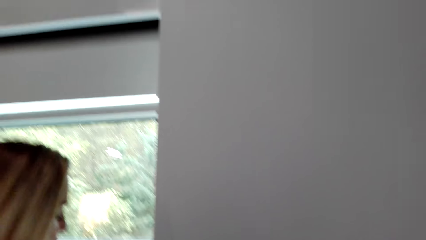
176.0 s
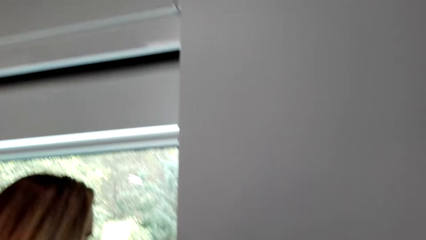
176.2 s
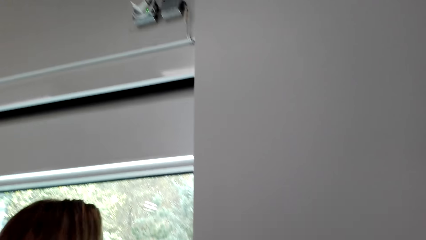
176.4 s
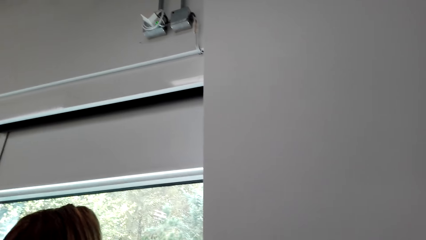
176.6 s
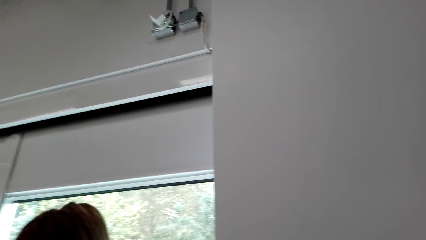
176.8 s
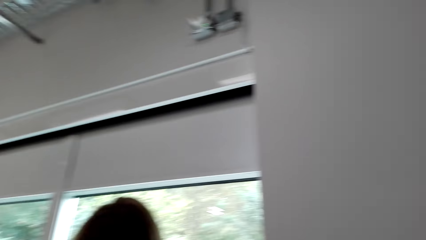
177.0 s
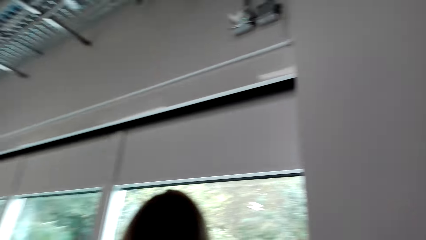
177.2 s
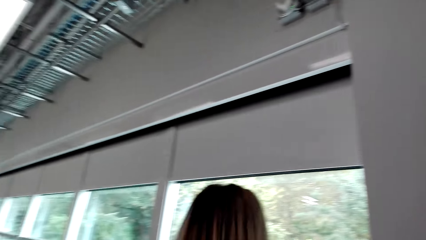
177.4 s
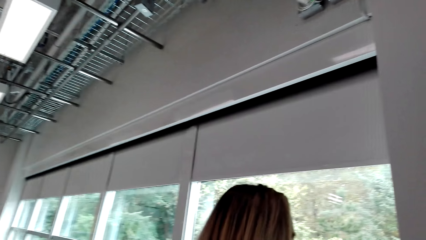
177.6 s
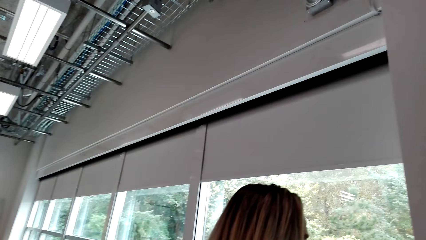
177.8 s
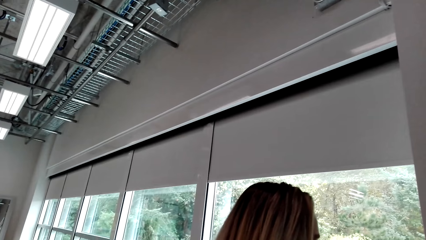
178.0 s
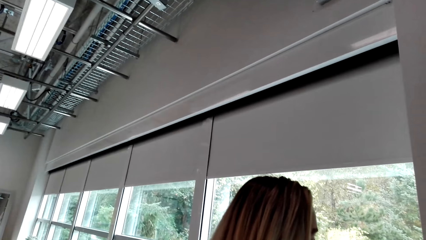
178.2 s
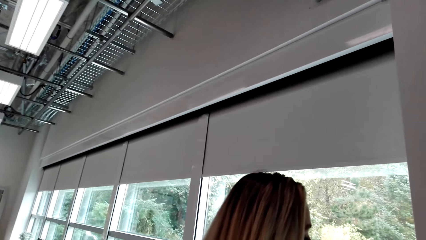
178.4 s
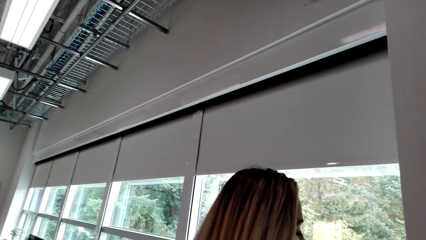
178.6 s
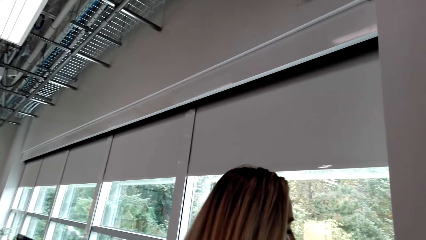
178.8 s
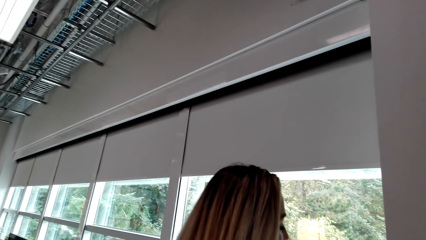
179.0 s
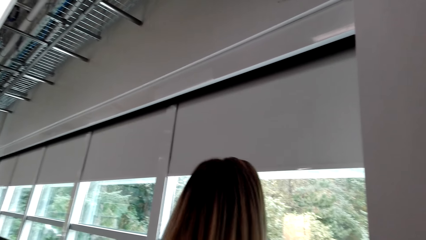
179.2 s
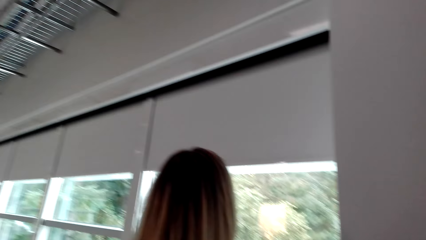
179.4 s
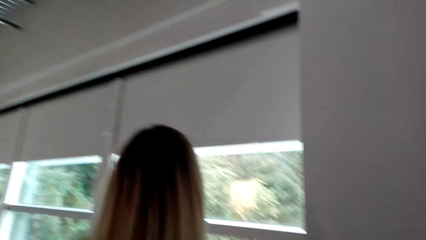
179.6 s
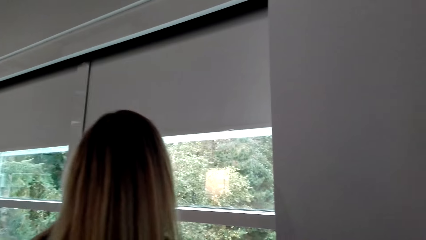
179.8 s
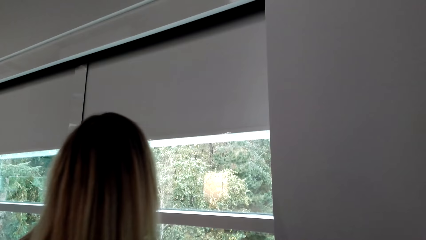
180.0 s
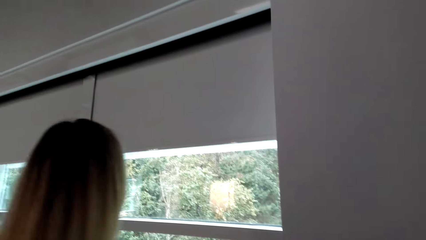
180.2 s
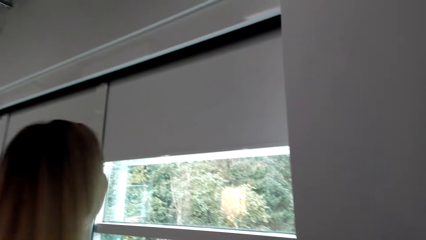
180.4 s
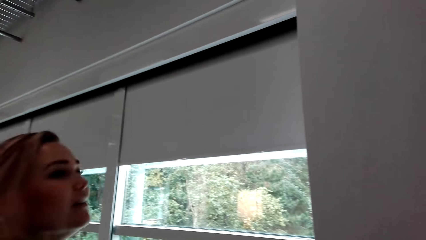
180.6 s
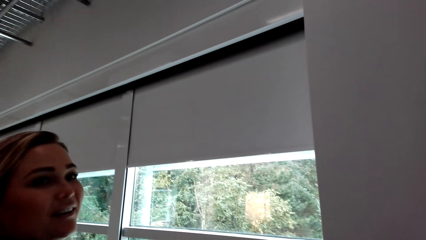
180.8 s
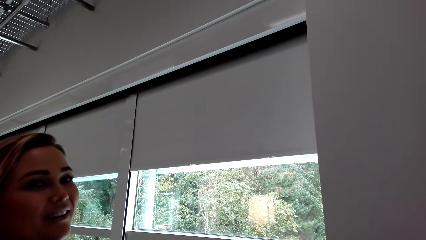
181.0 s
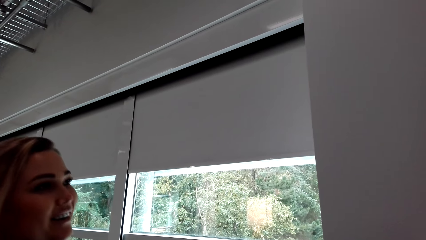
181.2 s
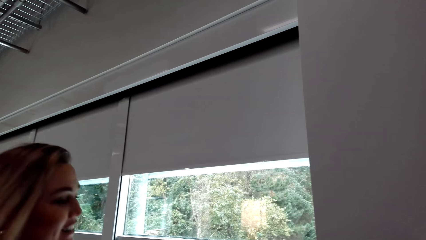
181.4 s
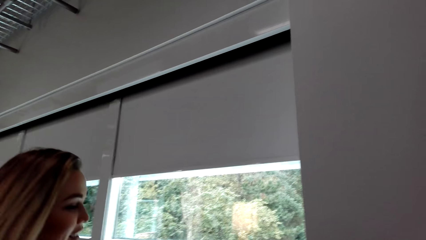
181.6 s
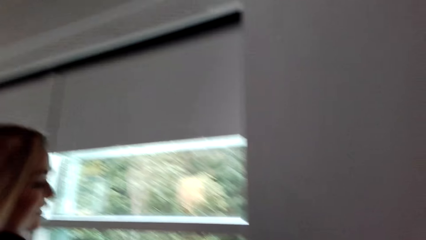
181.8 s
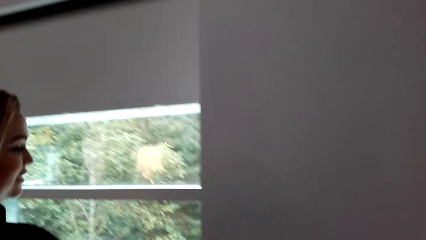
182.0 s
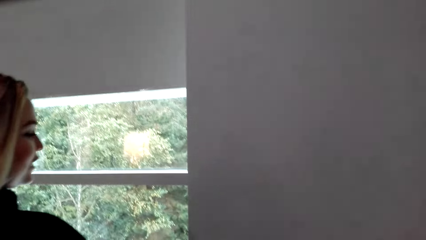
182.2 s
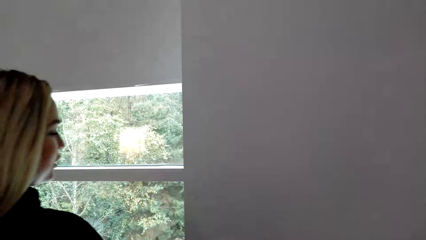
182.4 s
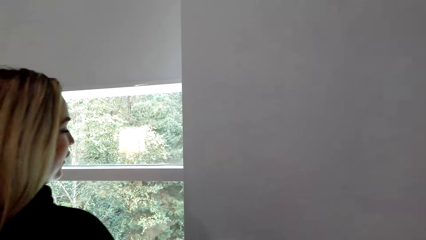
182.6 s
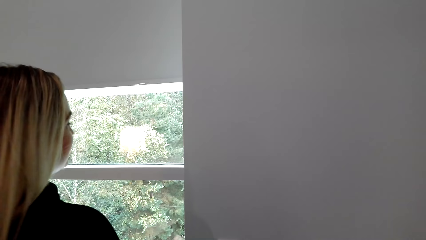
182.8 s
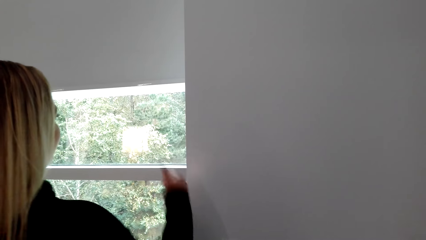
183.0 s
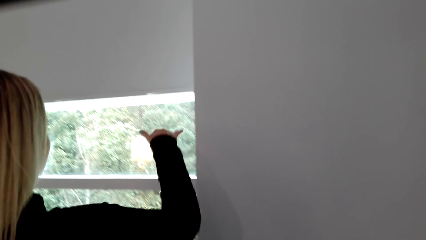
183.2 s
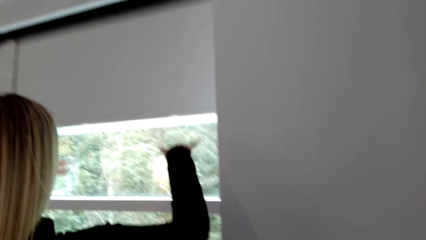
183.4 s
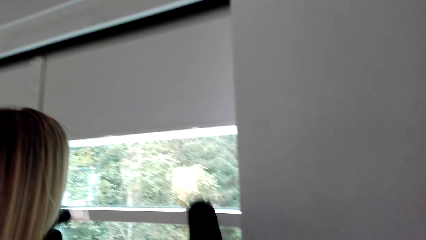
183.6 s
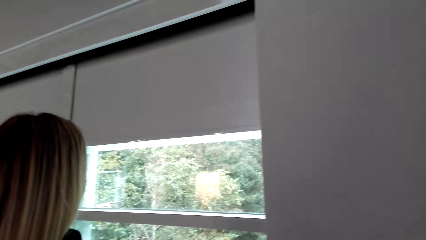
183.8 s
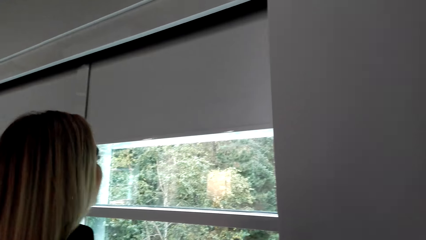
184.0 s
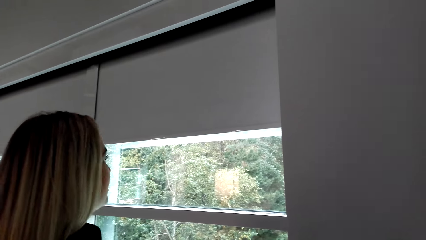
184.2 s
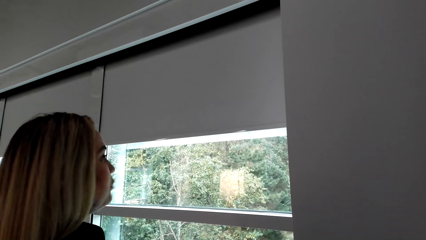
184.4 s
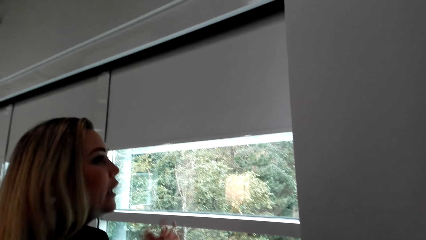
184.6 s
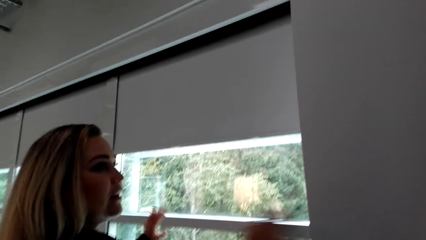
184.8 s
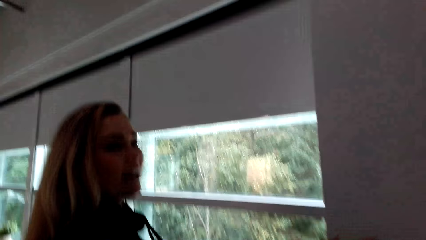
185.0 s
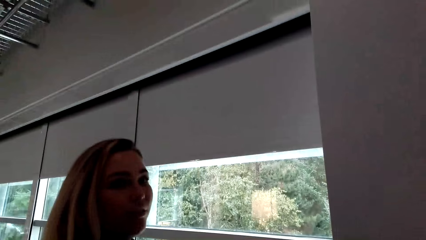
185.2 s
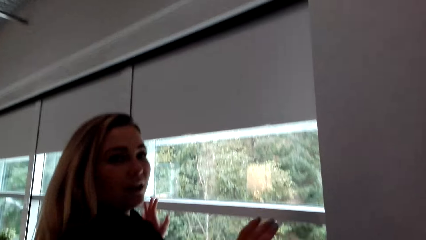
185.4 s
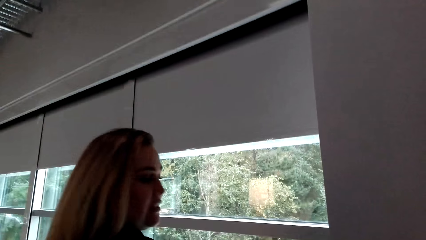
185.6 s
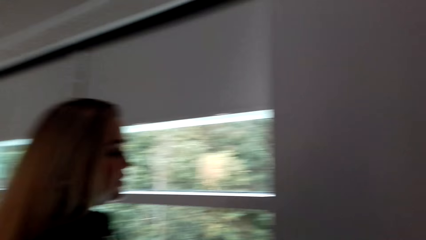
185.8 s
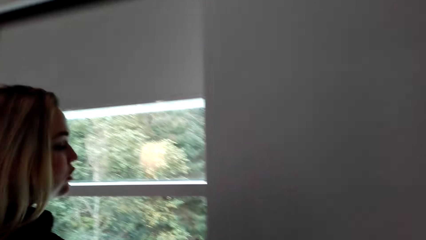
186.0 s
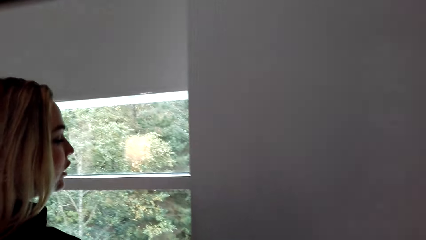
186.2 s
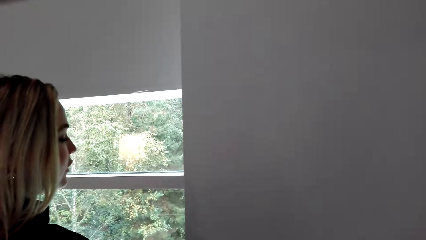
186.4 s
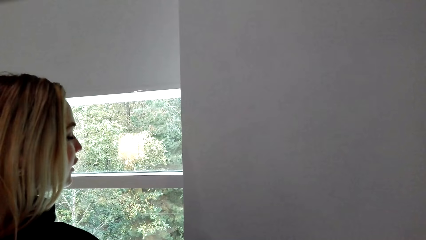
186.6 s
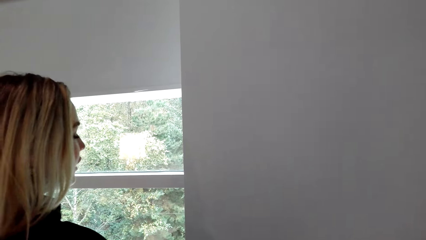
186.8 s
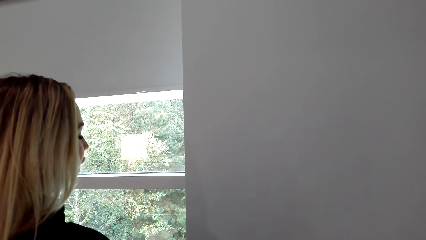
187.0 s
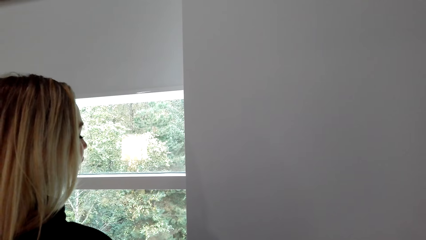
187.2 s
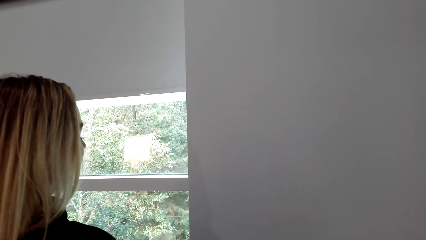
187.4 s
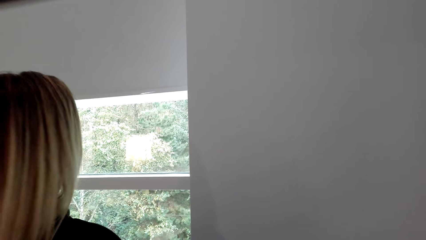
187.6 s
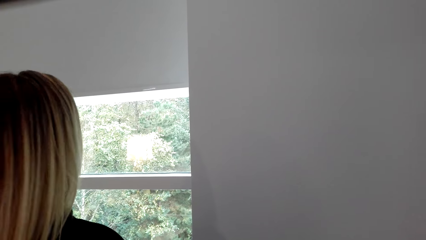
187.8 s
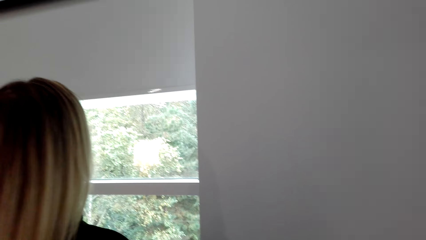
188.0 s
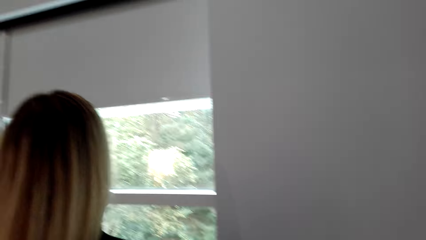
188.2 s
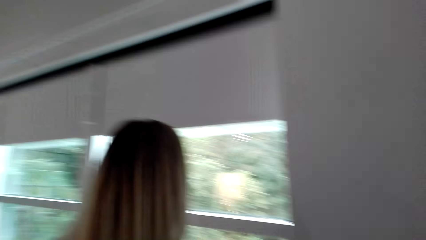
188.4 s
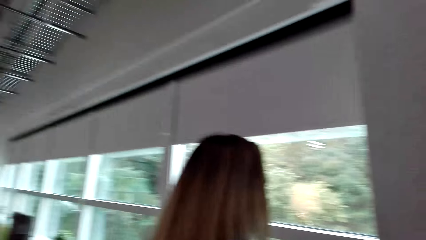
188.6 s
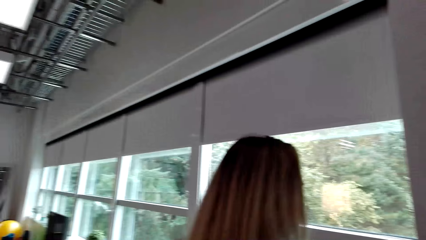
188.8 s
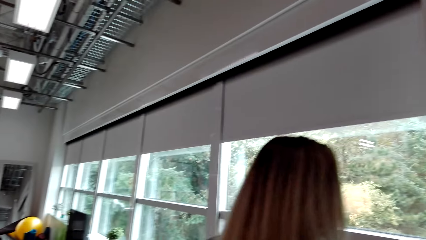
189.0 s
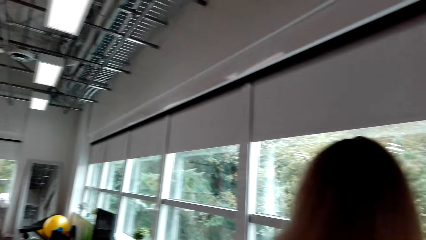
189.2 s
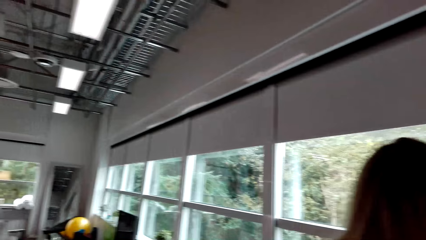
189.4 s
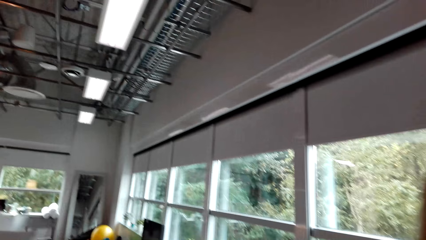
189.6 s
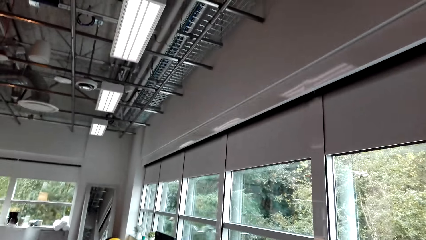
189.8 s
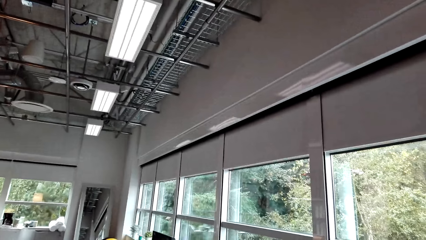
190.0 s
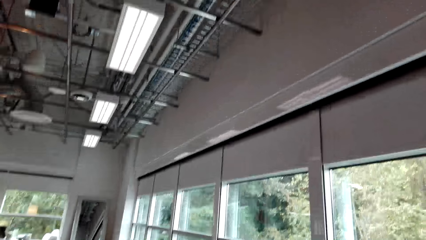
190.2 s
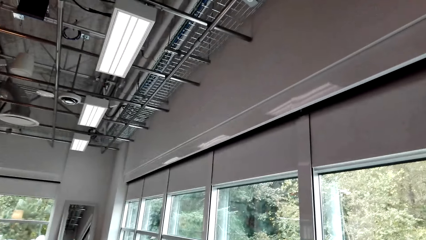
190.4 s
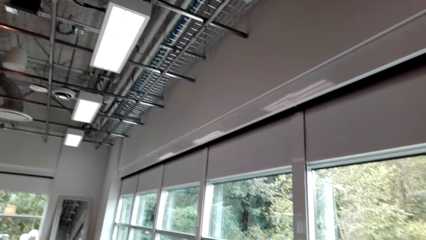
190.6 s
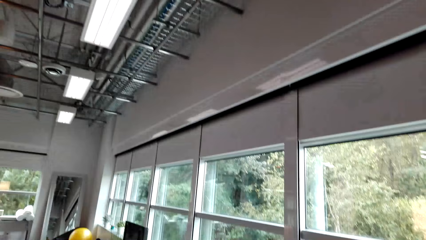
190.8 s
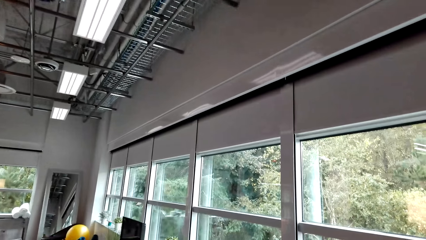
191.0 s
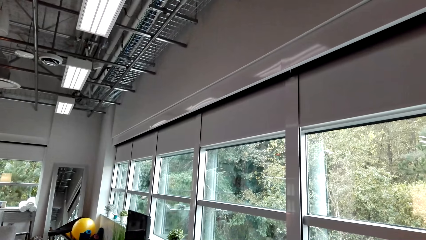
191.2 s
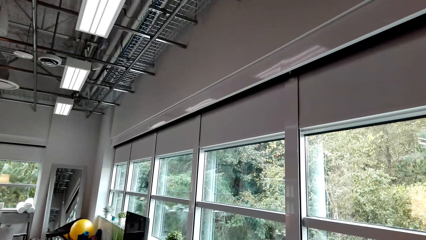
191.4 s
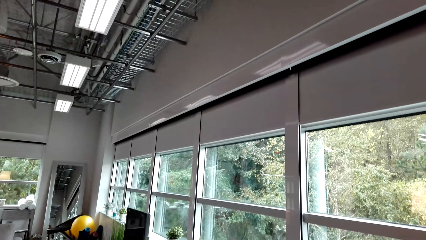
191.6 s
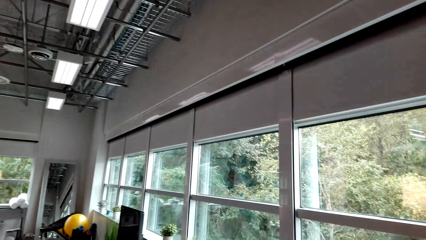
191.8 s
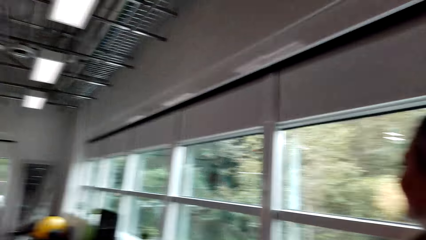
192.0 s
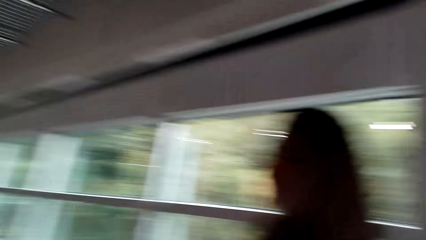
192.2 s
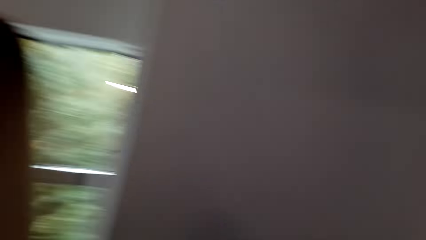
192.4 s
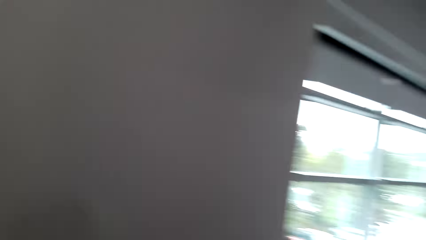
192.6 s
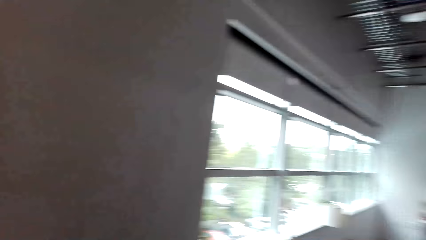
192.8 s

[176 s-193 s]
The camera wearer looks at the wall. They look at the roof.
